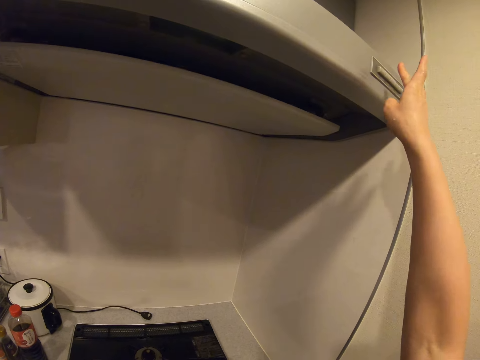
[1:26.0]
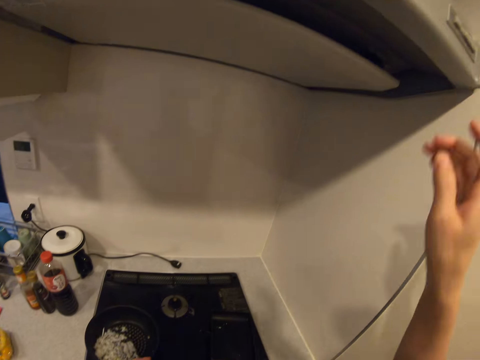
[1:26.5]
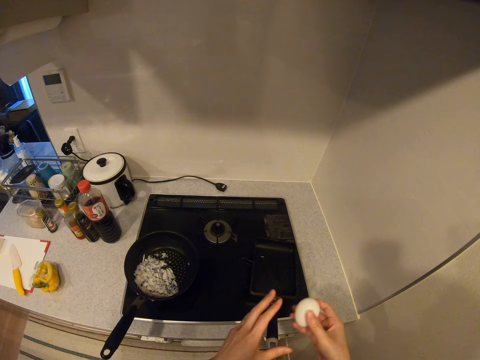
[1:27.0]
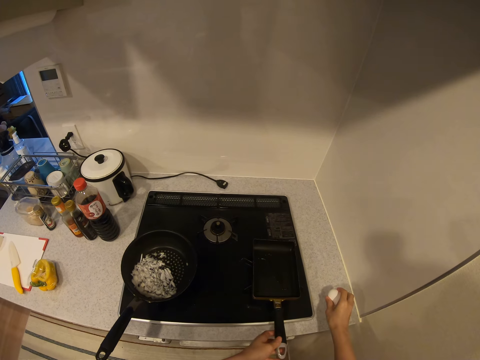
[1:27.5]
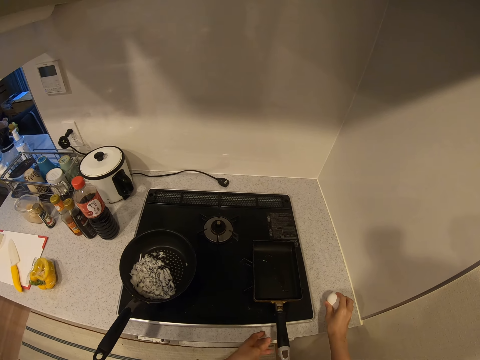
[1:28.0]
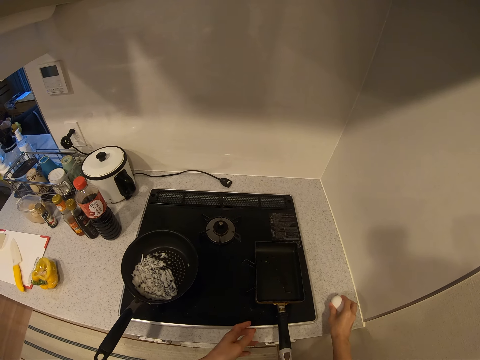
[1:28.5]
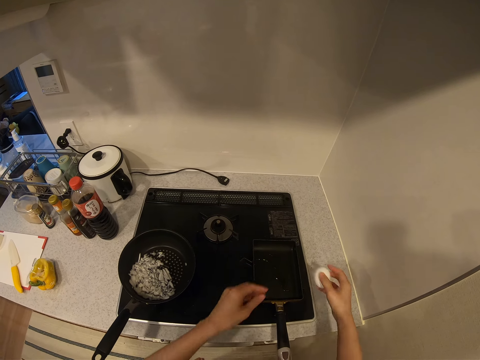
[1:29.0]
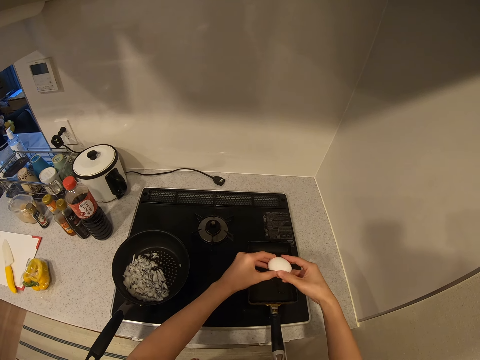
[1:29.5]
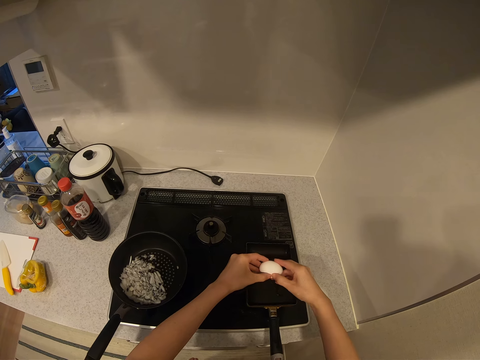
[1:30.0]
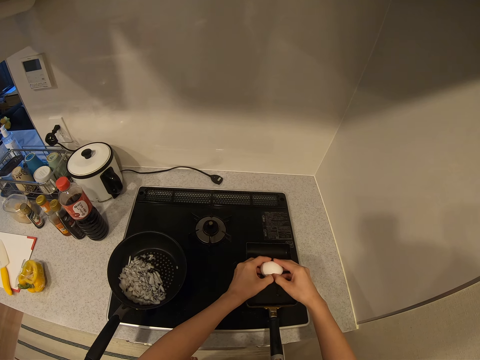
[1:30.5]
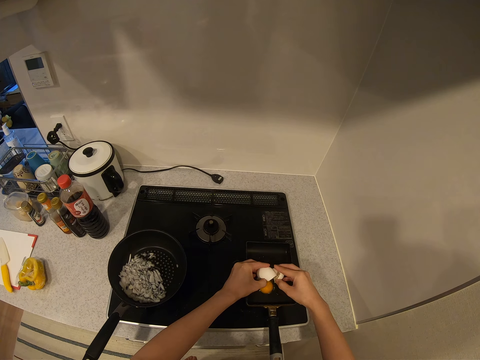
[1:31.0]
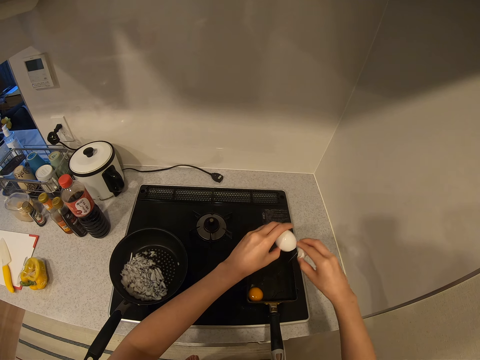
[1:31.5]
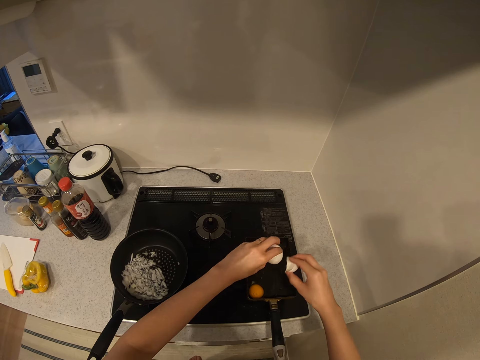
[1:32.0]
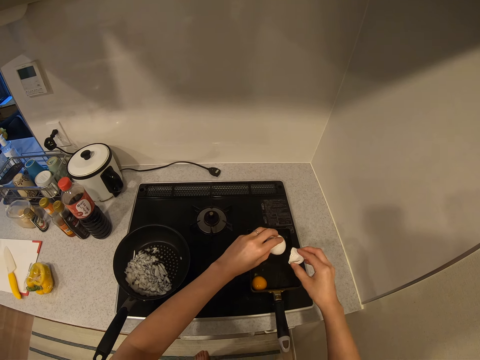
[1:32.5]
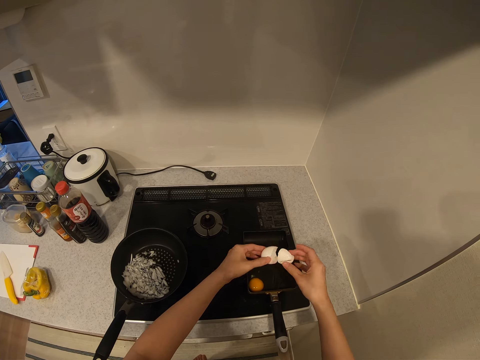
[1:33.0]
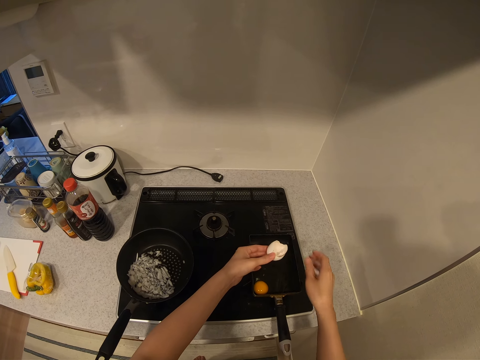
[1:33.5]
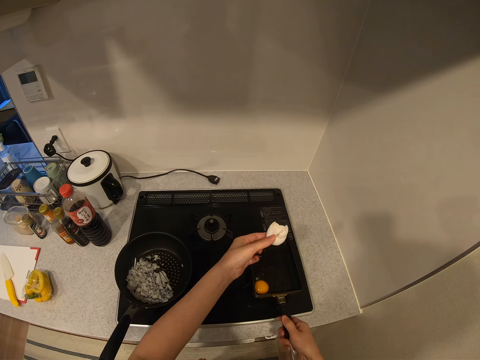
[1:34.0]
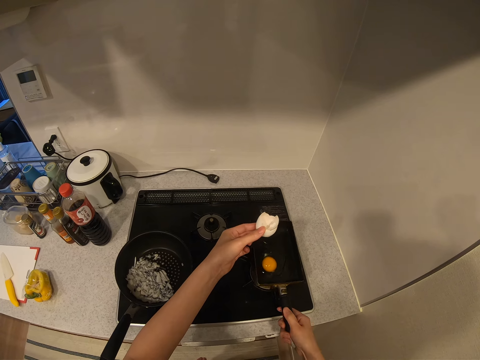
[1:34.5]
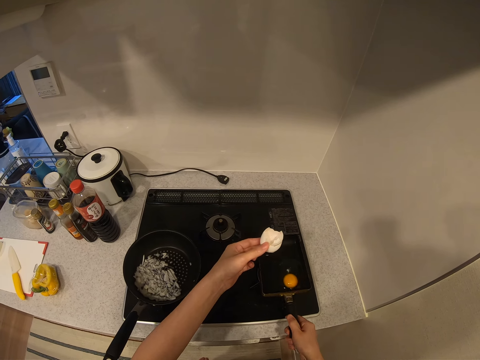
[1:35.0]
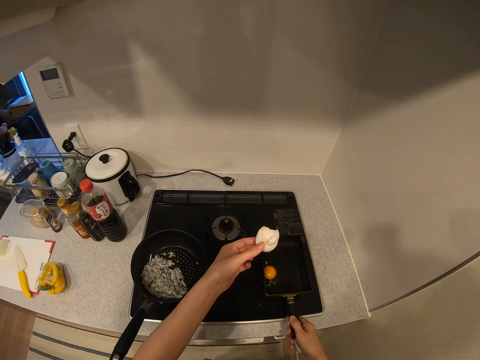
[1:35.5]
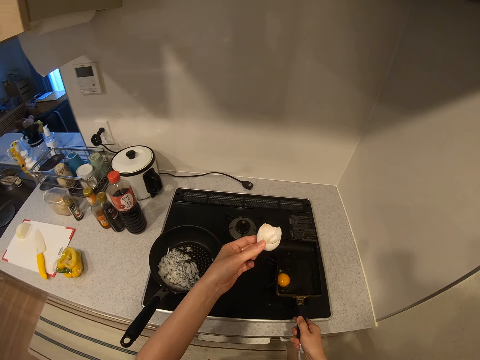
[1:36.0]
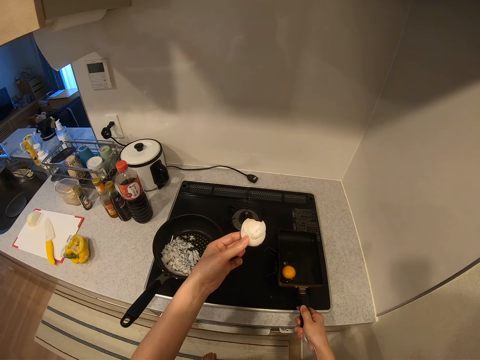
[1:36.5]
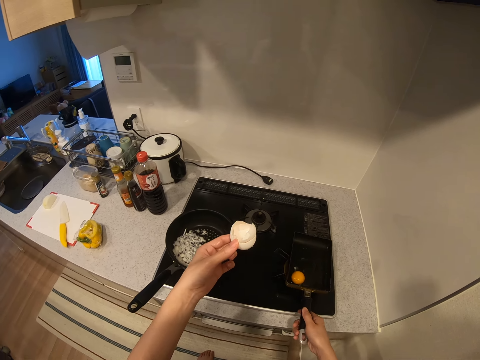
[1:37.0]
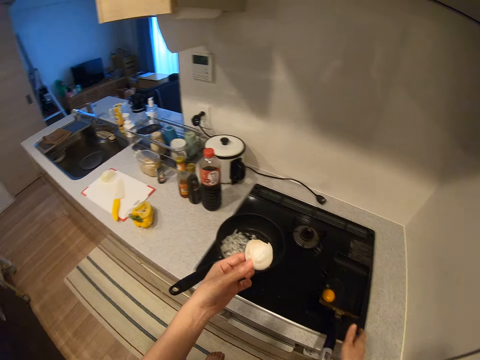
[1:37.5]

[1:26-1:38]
The camera wearer lifts up her right hand to a fume extractor. She turns on the fume extractor with her right hand. She transfers the egg from her left hand to her right hand. She holds the frying pan on the cooker with her left hand. She cracks the egg in her right hand on the kitchen worktop. She cracks the egg open into the frying pan with her hands. She shakes the egg shells in her hands. She puts the egg shells into each other. She swirls the egg in the frying pan. She lifts the pan. She returns the pan on the cooker.

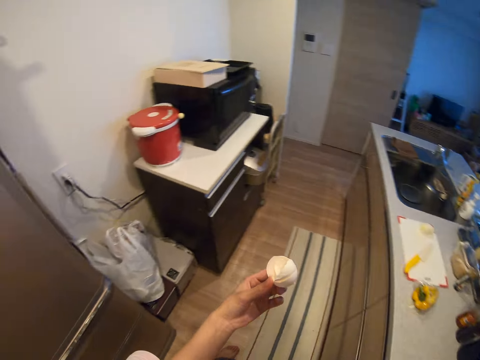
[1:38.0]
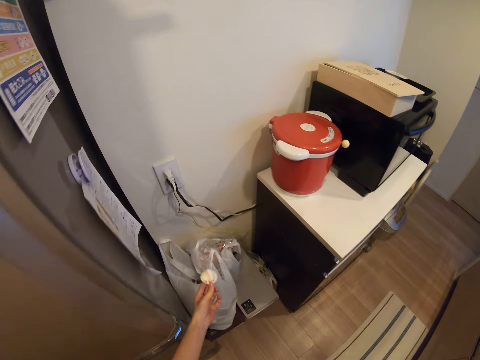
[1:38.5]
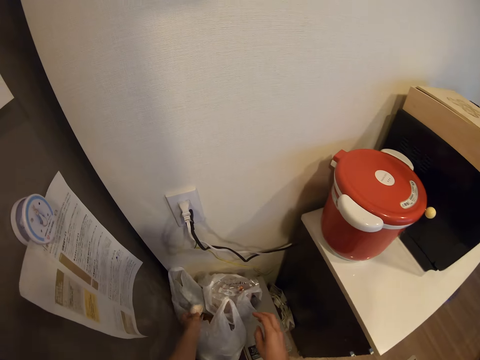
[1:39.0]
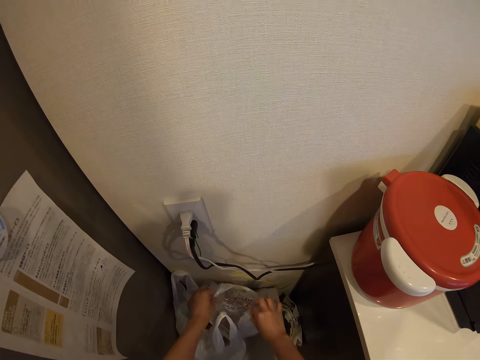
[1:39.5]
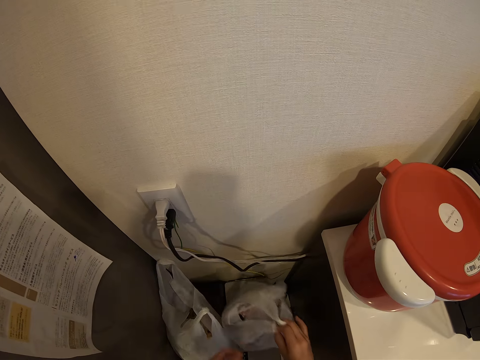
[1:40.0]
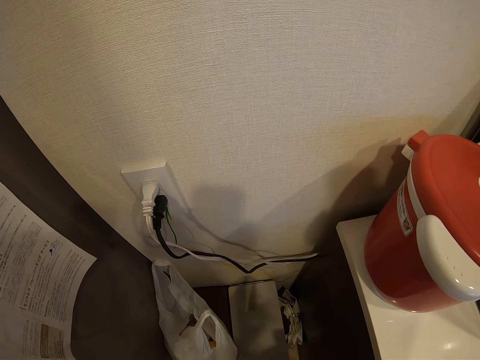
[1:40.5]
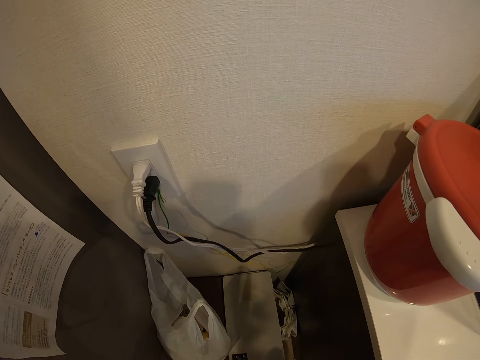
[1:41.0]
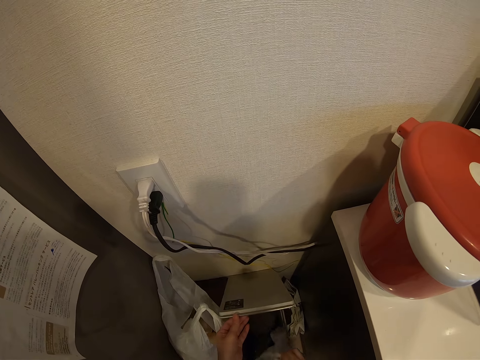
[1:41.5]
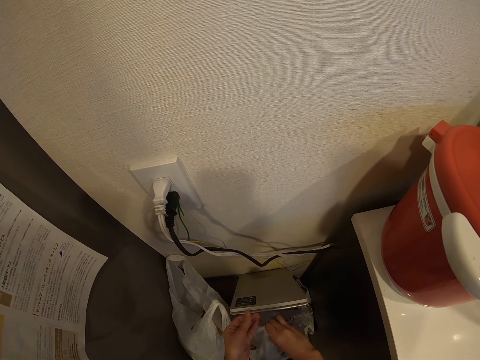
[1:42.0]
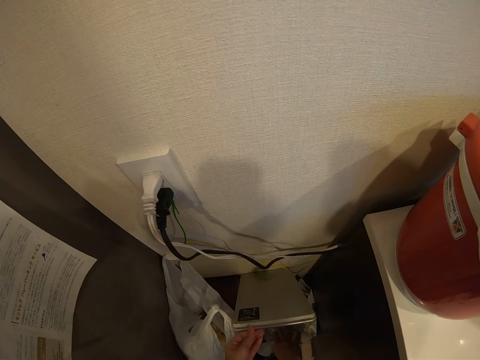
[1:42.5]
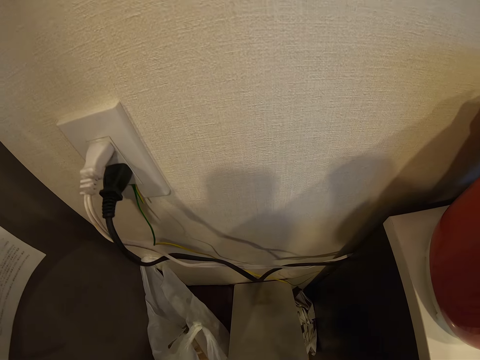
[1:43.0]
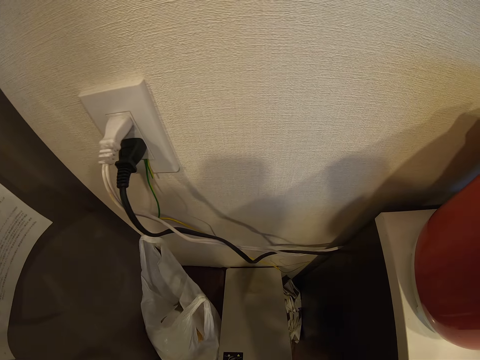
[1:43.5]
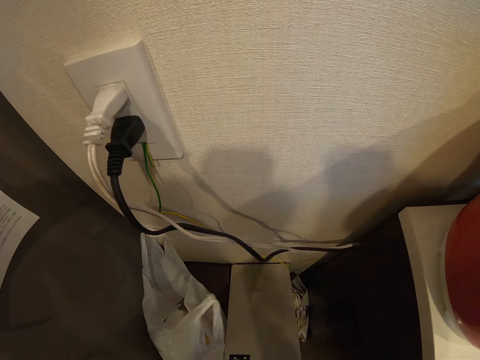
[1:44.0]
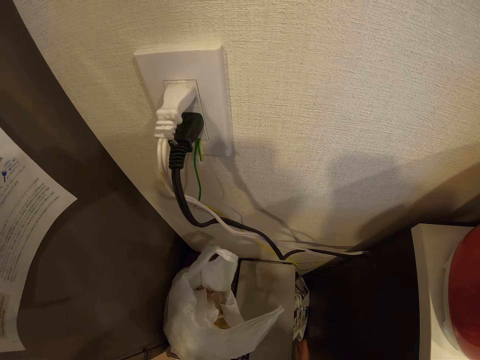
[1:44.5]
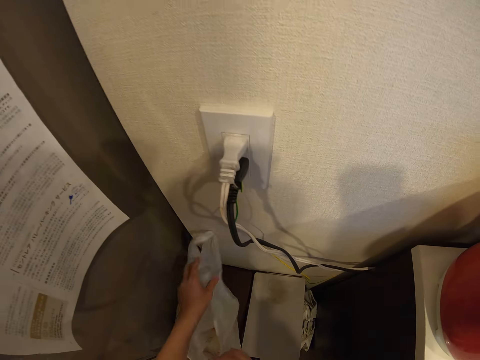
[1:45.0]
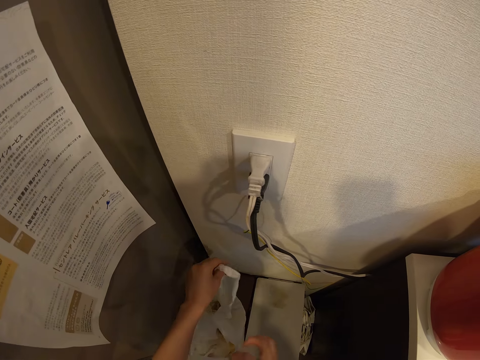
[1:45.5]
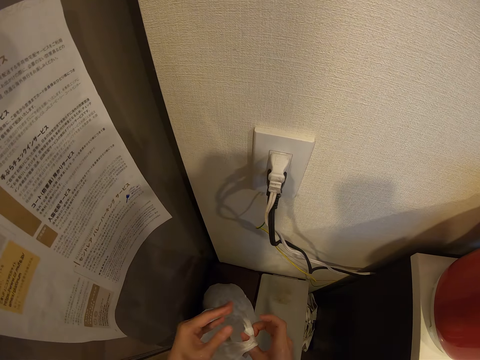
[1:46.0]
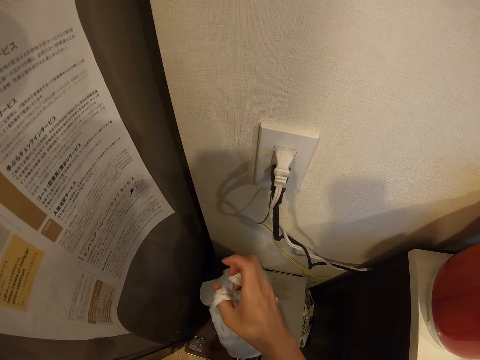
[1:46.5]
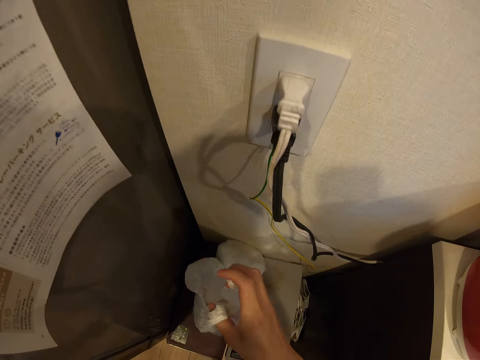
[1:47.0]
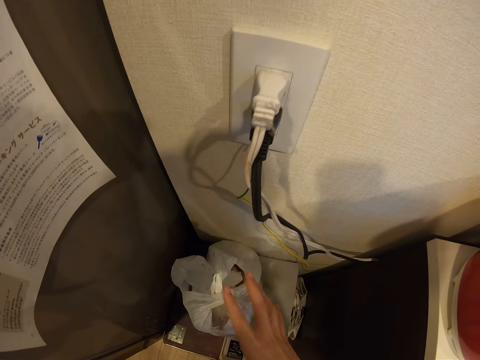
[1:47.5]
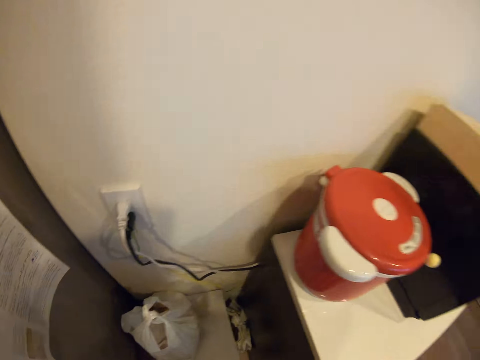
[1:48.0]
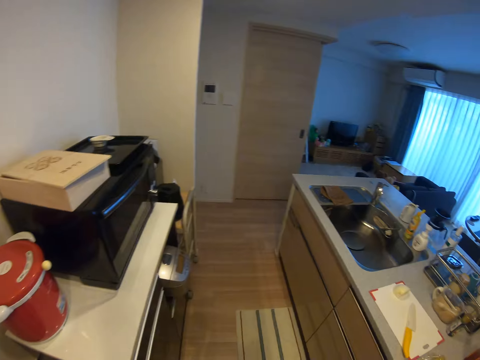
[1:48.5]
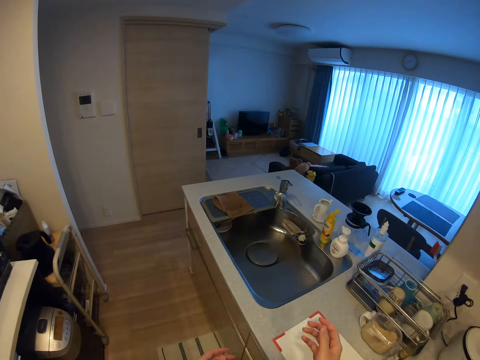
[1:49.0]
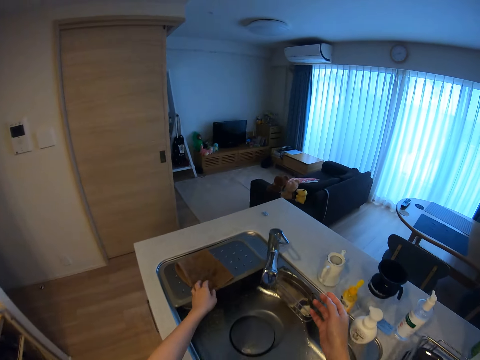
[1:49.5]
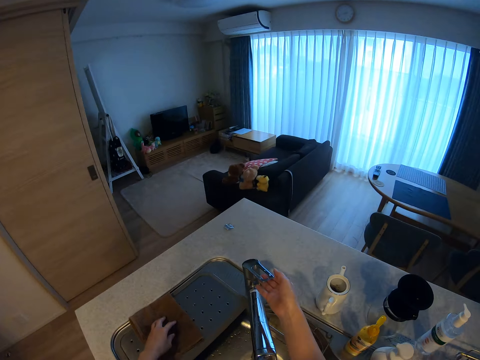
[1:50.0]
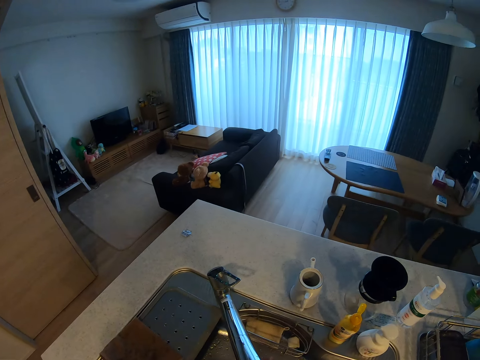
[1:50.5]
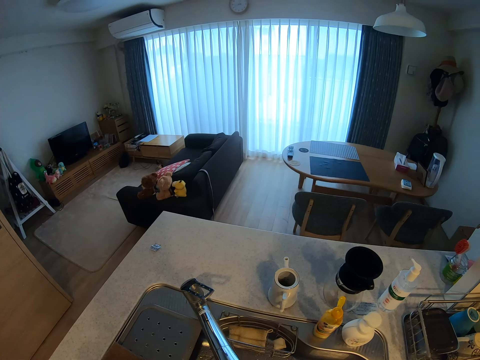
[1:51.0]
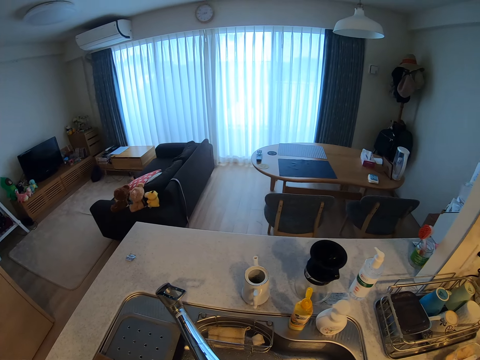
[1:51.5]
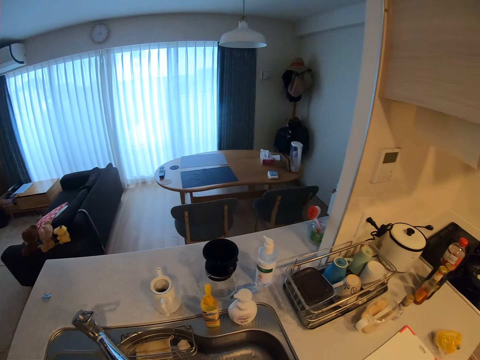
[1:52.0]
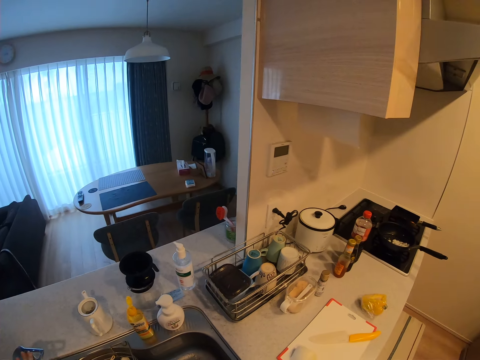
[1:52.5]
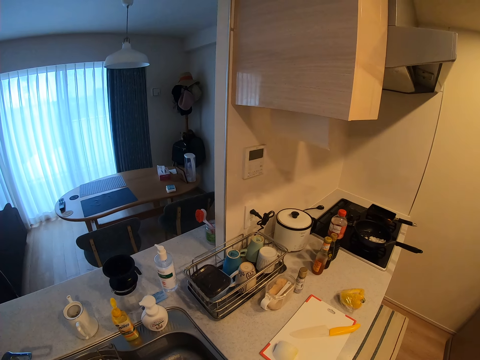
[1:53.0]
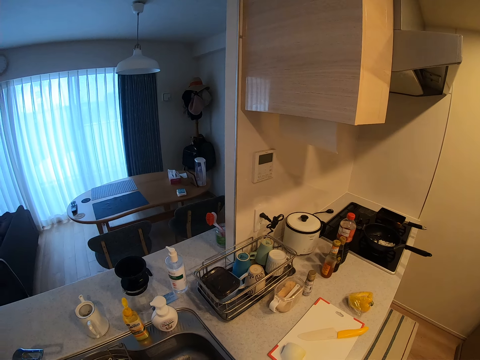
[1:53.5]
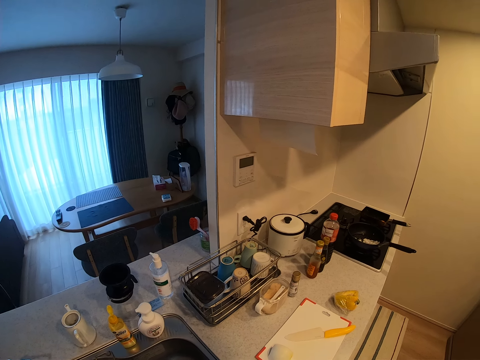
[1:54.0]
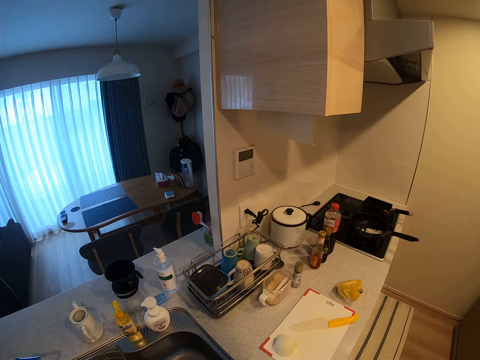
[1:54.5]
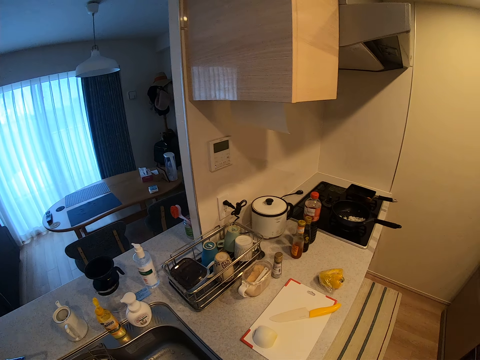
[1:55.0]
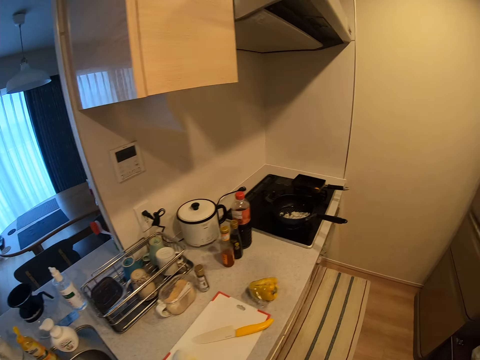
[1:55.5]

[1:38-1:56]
The camera wearer moves towards a trash bag with the egg shells in her hand. She drops the egg shells in the trash bag. She picks up a nylon bag from the top of a trash bin. She opens the trash bin. She puts the nylon bag into the trash bin. She closes the trash bin. She moves the trash bag to the top of the trash bin. She moves towards the kitchen sink. She opens the tap with her right hand. She washes her hands under running water in the kitchen sink. She moves sideways to her right in the kitchen. She stops in a spot in the kitchen. She closes the tap. She moves from the spot to the cooker.
